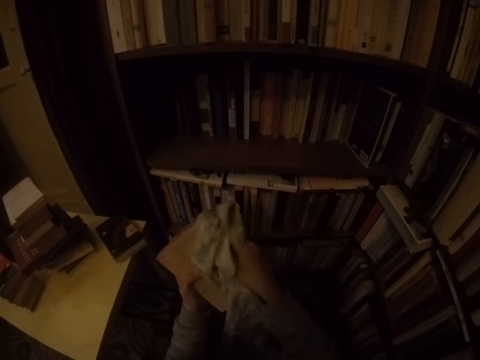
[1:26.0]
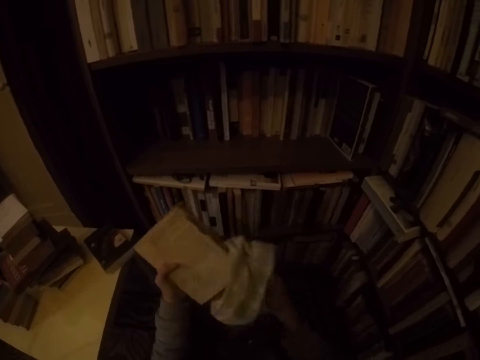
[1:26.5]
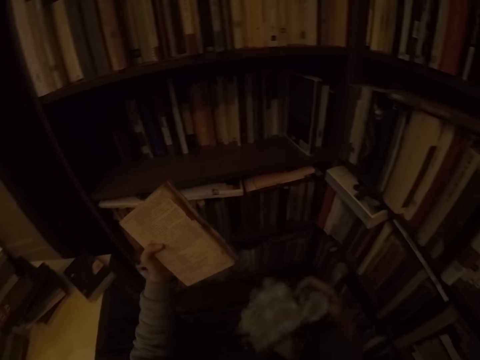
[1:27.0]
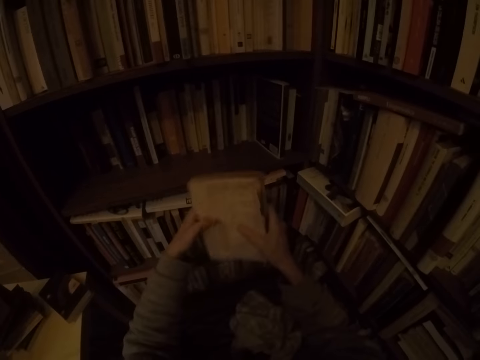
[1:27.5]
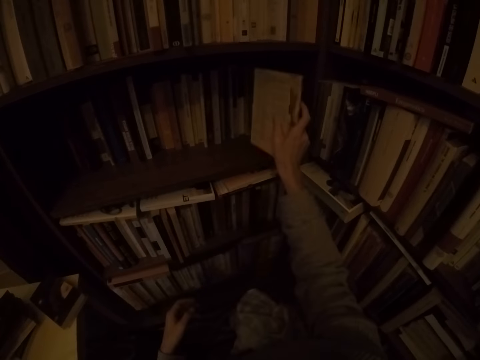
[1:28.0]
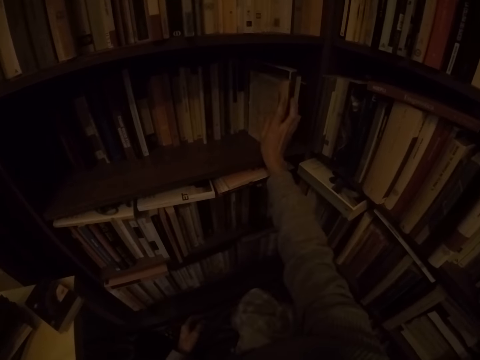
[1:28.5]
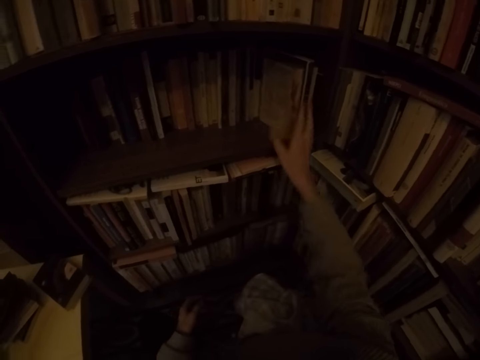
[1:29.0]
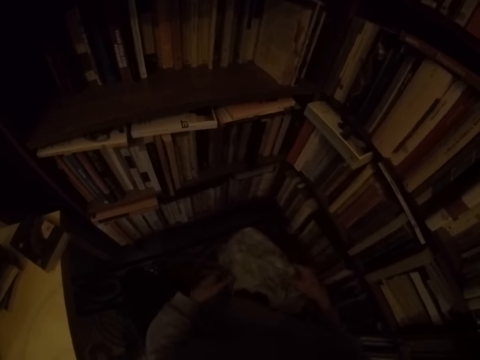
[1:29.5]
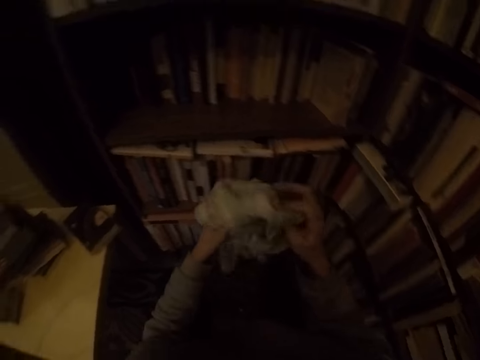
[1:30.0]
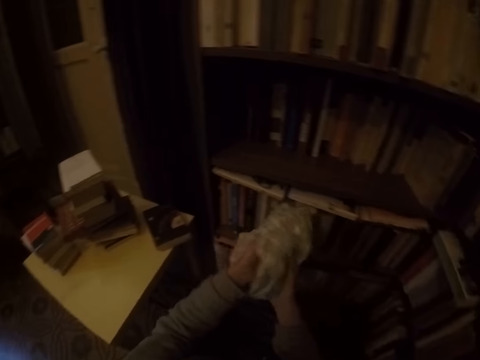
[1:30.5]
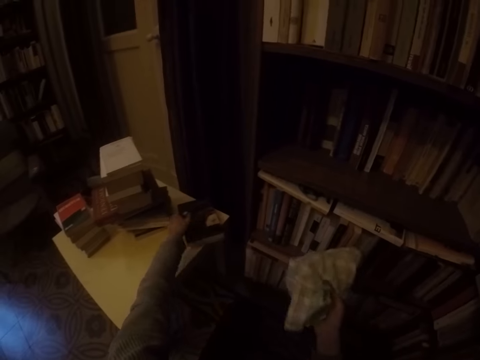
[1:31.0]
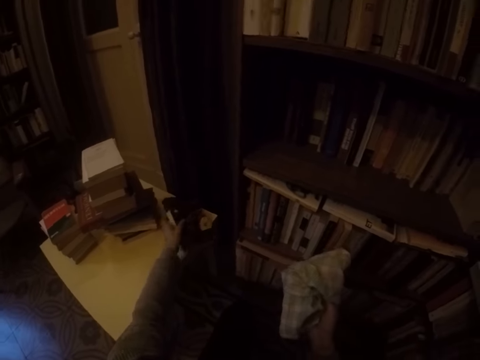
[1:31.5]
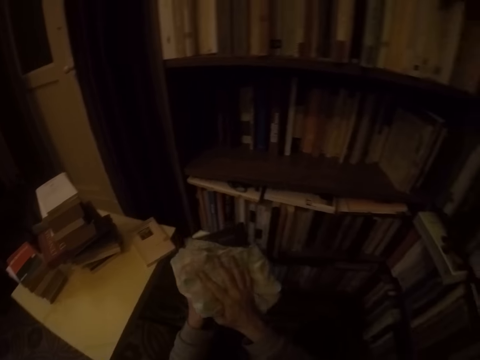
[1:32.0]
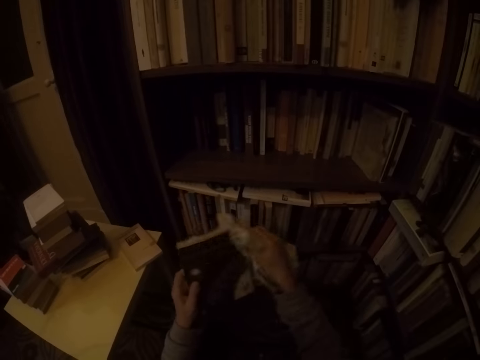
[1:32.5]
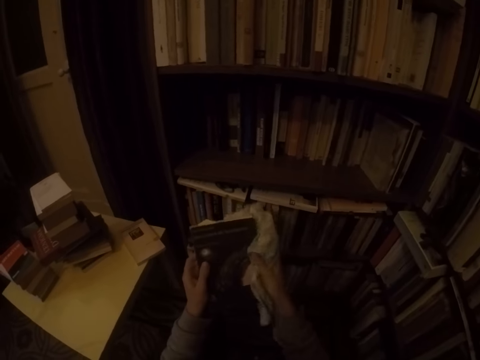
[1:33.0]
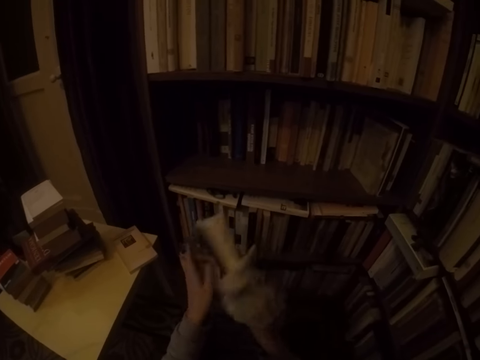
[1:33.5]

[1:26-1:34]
The camera wearer drops the napkin in his right hand on a chair. He puts the book in the shelf with his right hand. He picks up the napkin from the chair with his right hand. He picks up a book from the table with his left hand. He cleans the book in his left hand with the napkin in his right hand.

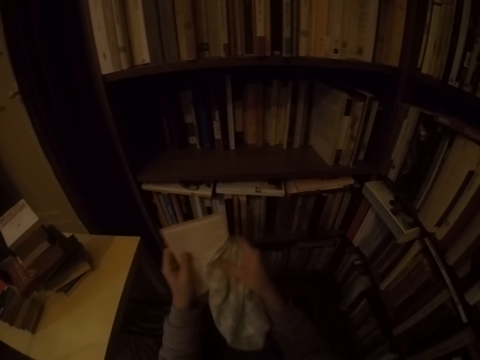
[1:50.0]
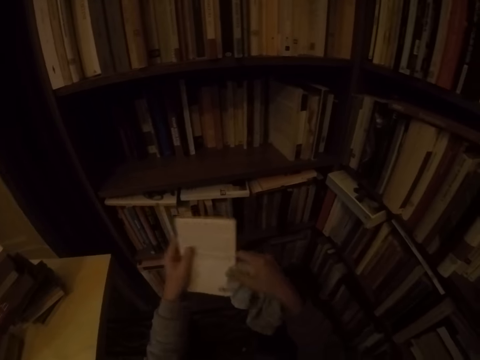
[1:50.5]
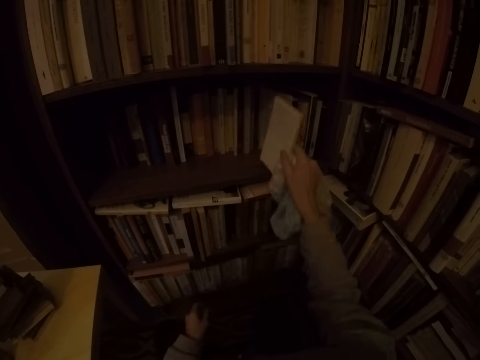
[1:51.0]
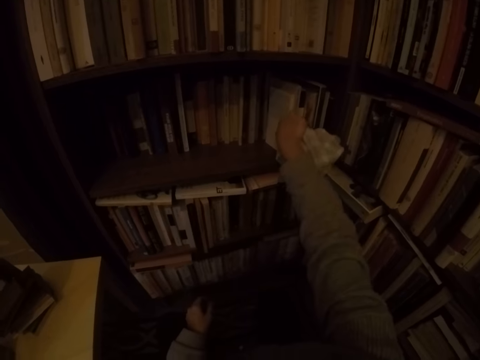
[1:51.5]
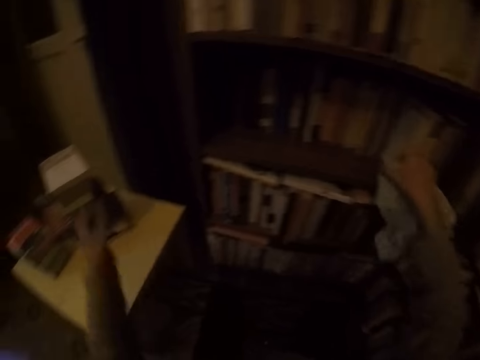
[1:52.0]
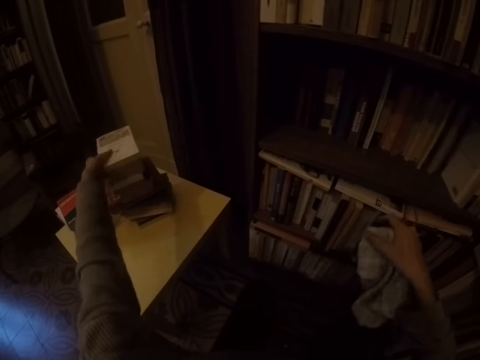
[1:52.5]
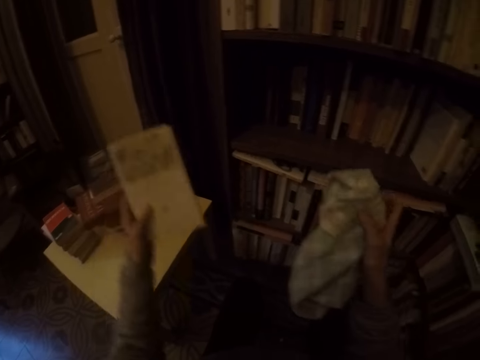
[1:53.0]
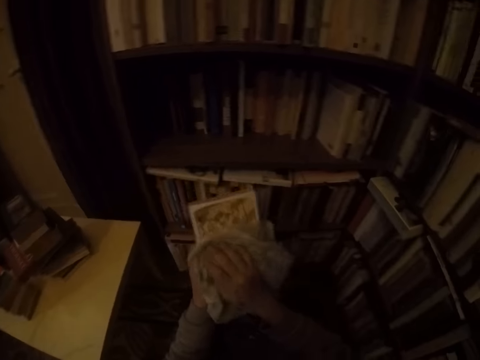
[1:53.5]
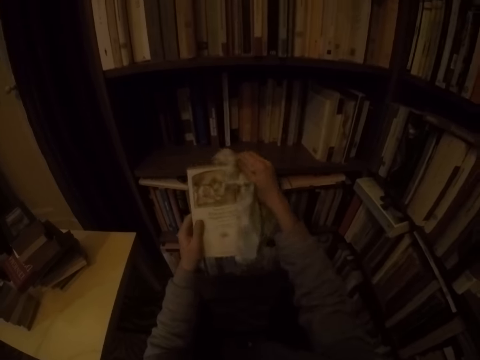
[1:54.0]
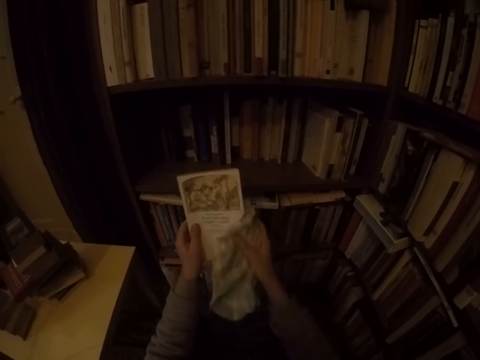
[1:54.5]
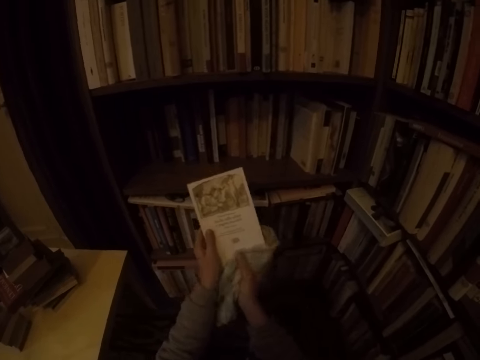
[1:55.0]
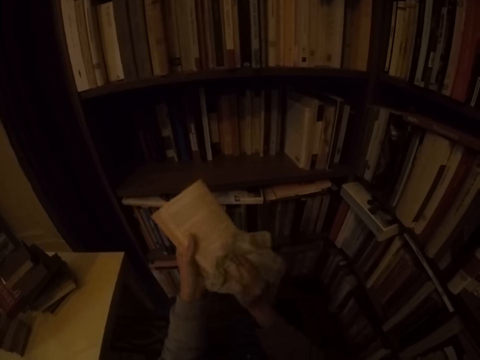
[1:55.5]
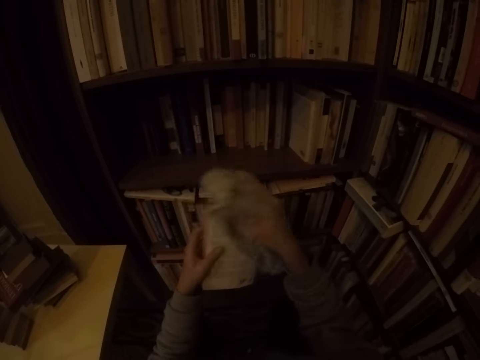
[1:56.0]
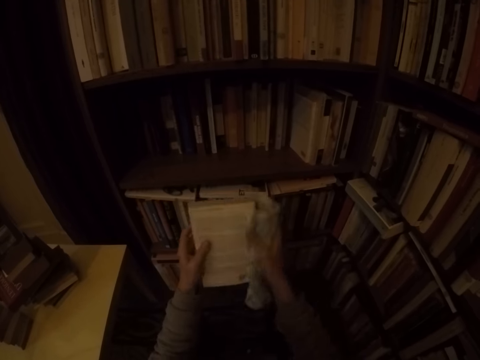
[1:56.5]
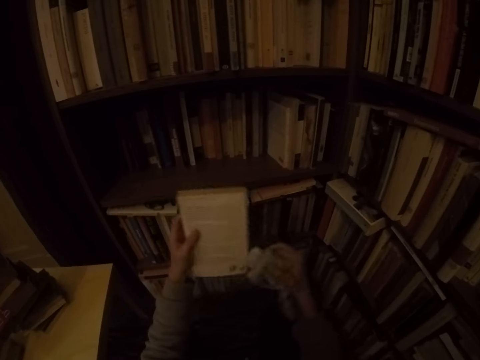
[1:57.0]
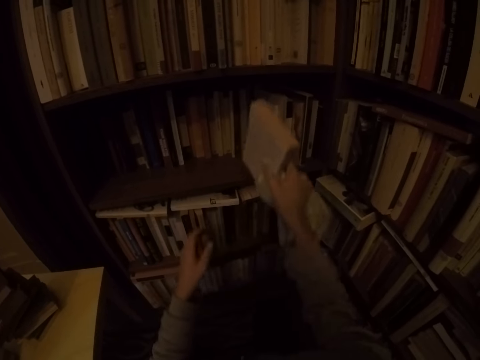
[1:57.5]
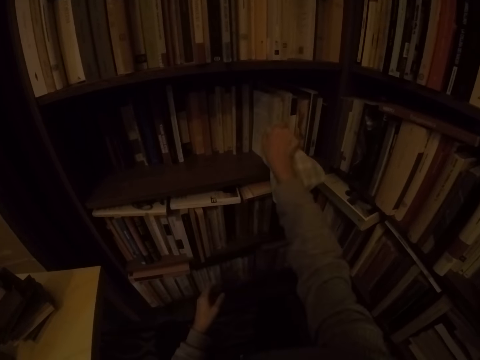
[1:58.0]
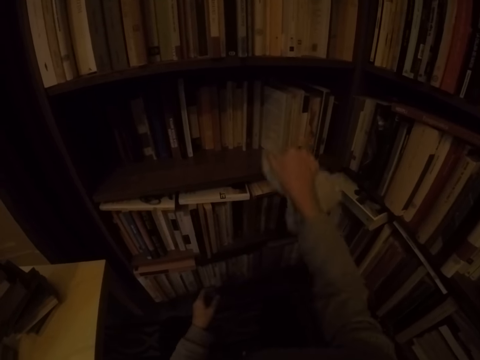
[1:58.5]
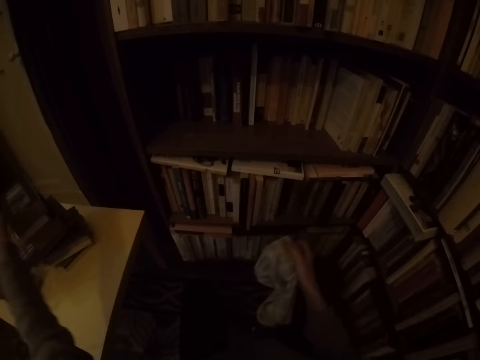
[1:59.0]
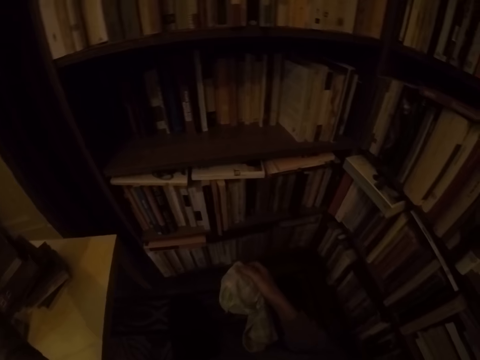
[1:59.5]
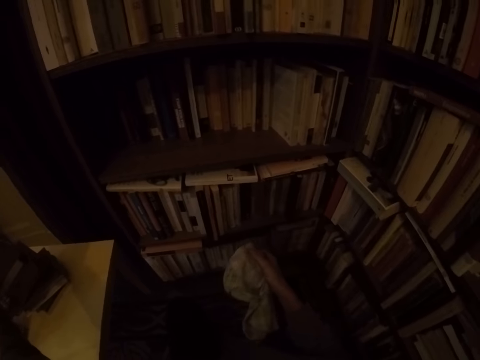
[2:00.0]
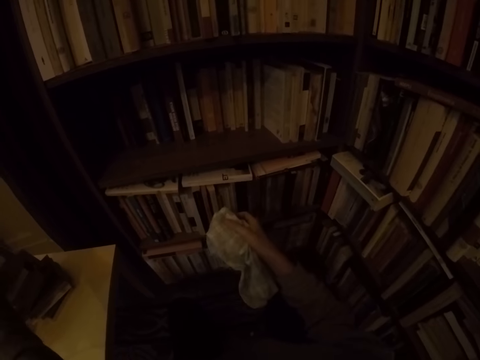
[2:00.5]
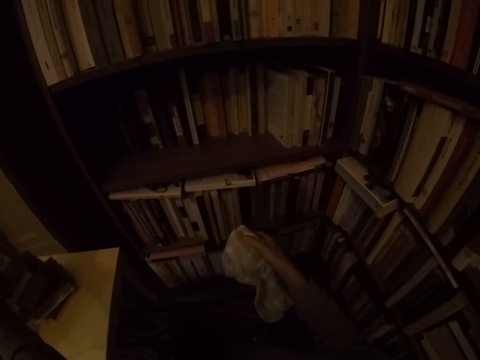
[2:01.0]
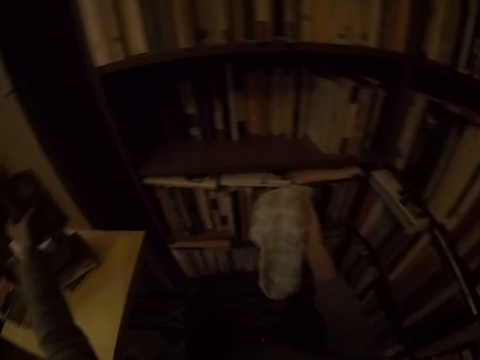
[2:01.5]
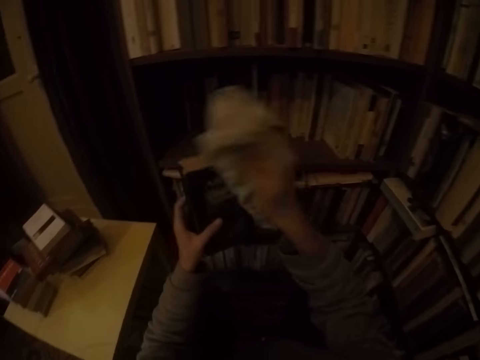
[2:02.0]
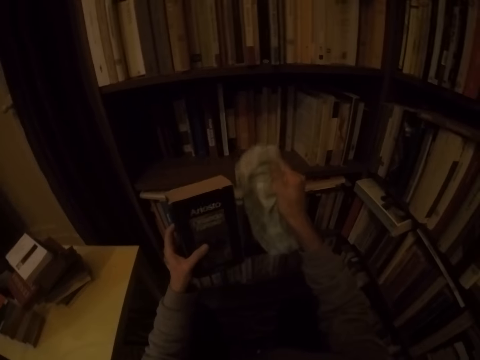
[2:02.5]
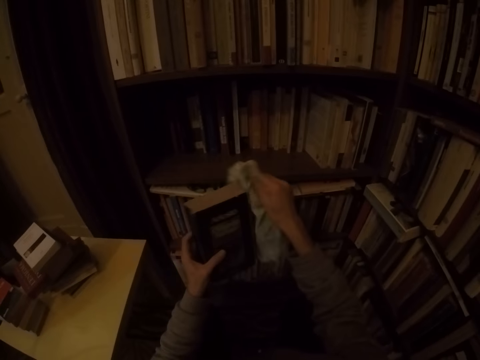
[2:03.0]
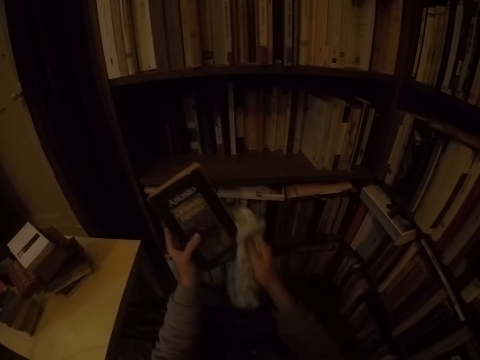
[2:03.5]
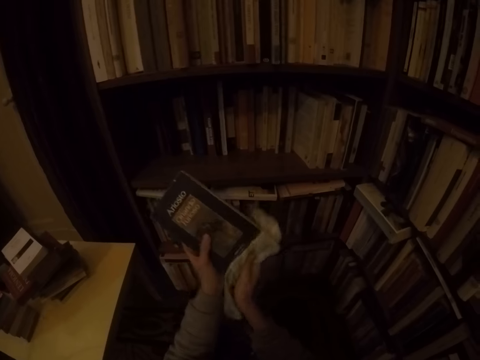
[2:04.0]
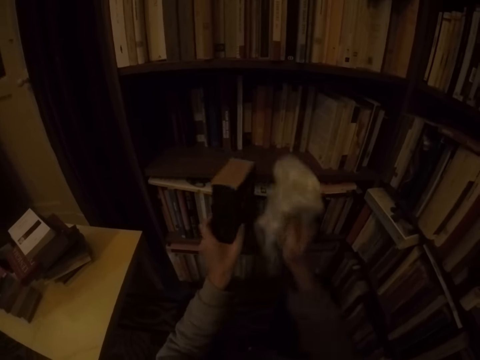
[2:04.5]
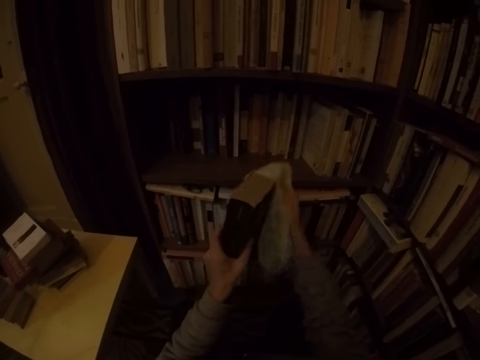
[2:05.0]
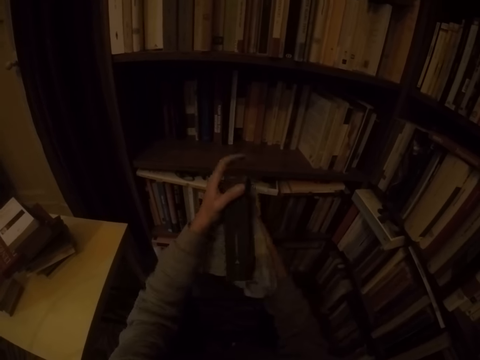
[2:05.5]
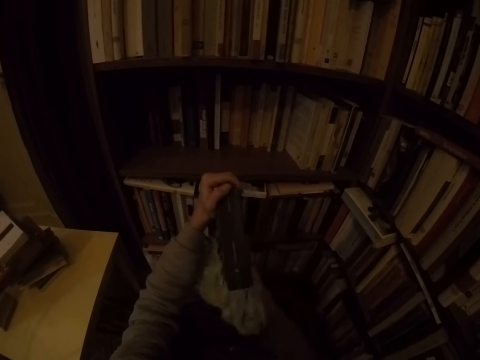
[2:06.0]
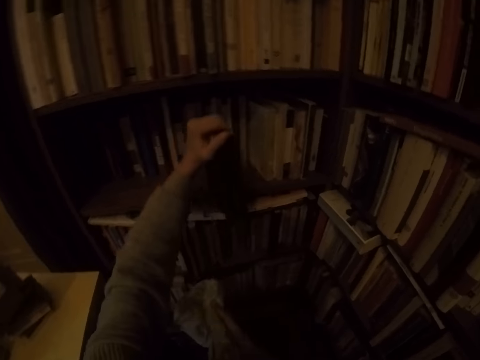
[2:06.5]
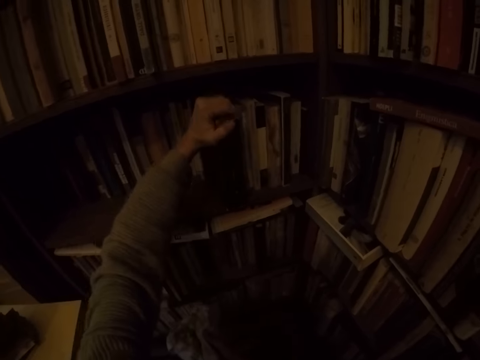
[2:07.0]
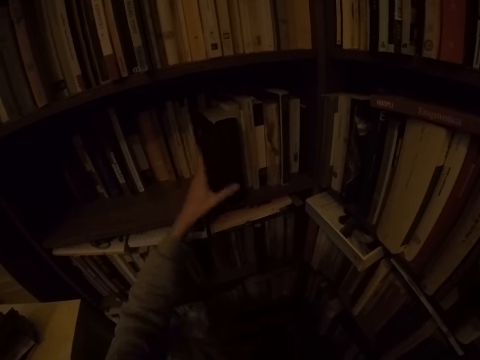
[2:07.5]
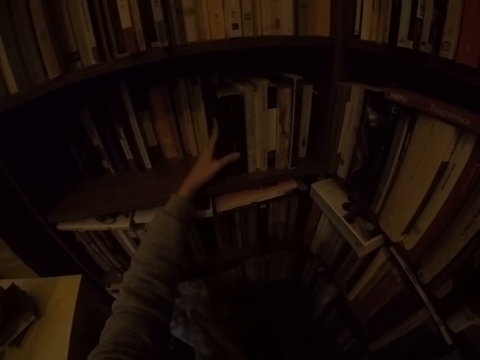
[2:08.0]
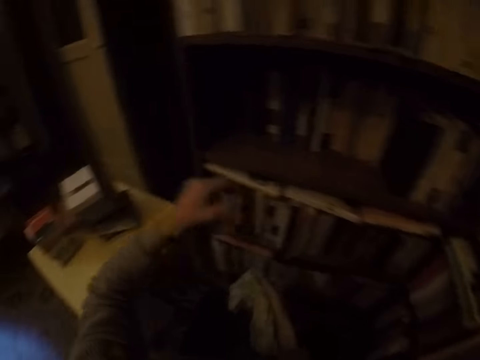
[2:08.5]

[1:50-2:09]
The camera wearer puts the book in the shelf with his right hand. He picks up a book from the table with his left hand. He cleans the book in his left hand with the napkin in his right hand. He puts the book in the shelf with his right hand. He takes a book. He cleans the book in his left hand with the napkin in his right hand. He puts the book in the shelf with his left hand.
